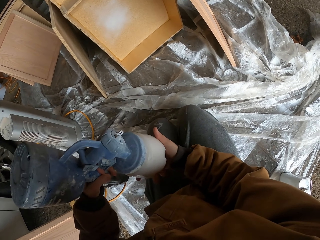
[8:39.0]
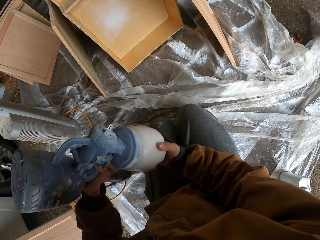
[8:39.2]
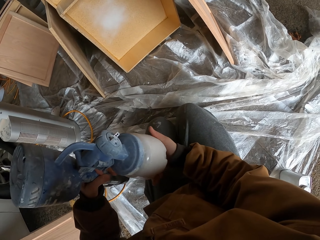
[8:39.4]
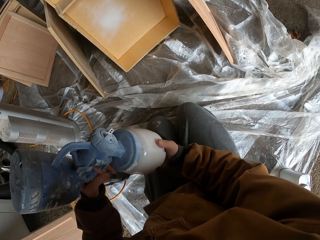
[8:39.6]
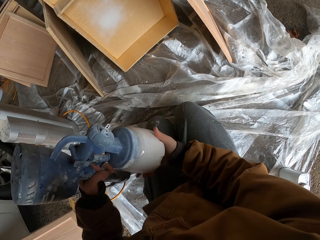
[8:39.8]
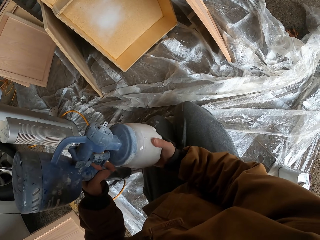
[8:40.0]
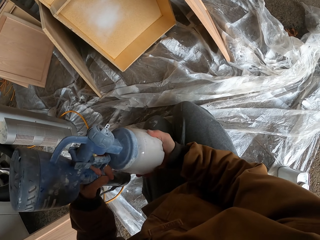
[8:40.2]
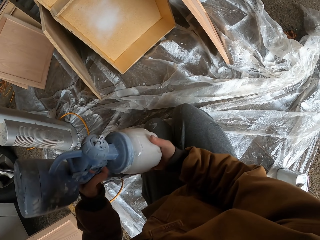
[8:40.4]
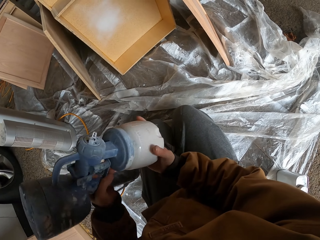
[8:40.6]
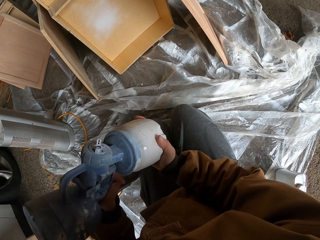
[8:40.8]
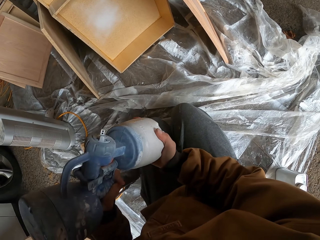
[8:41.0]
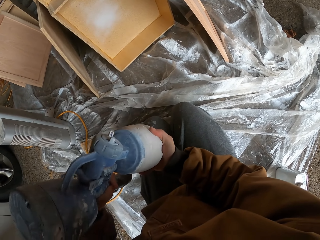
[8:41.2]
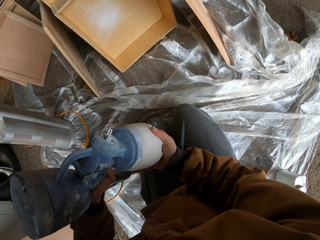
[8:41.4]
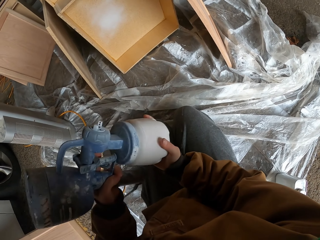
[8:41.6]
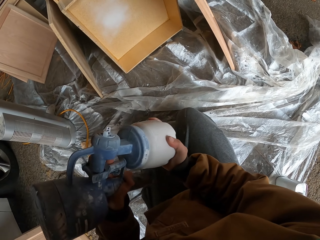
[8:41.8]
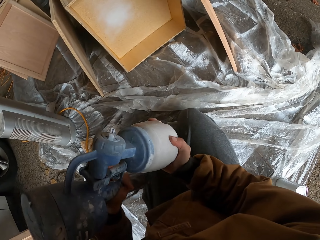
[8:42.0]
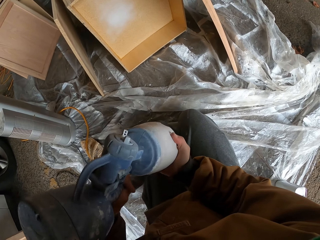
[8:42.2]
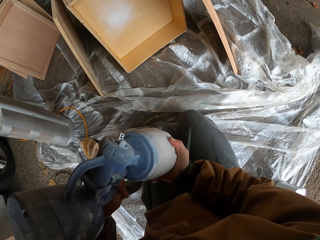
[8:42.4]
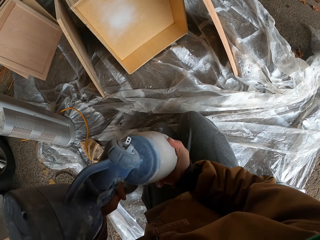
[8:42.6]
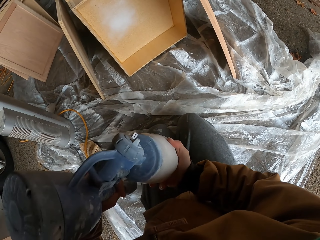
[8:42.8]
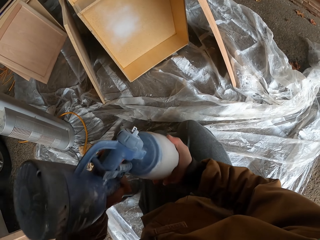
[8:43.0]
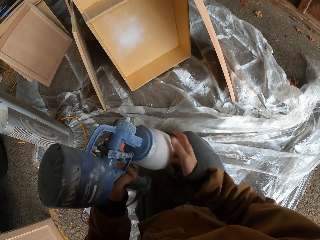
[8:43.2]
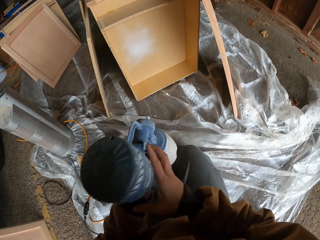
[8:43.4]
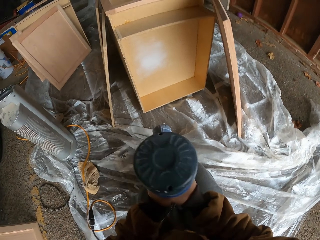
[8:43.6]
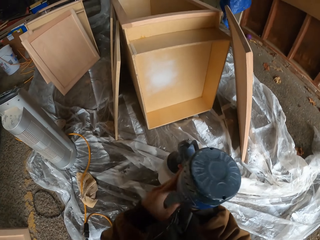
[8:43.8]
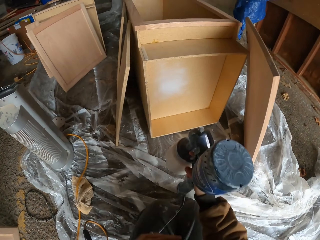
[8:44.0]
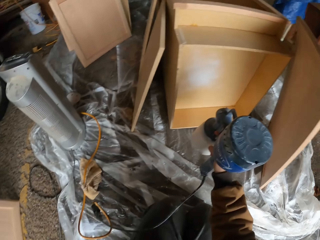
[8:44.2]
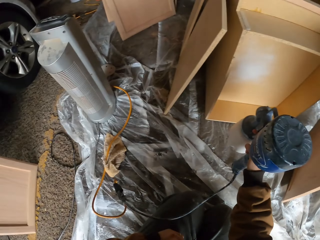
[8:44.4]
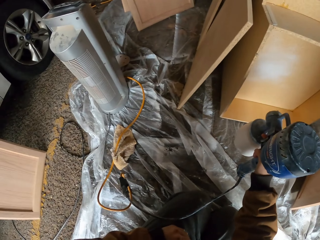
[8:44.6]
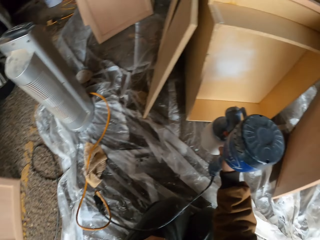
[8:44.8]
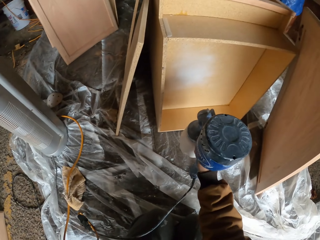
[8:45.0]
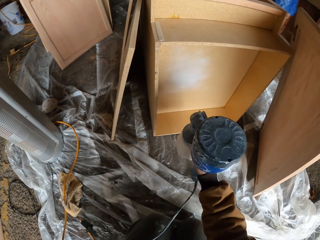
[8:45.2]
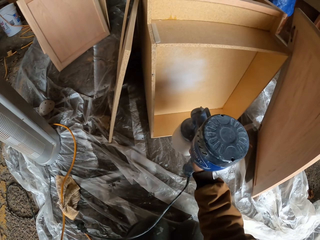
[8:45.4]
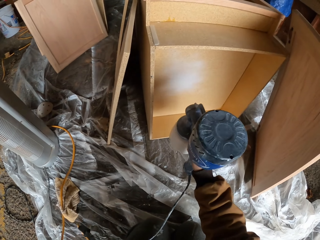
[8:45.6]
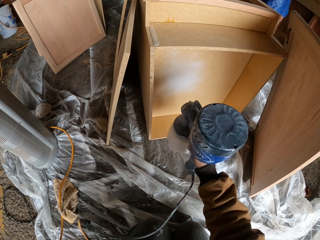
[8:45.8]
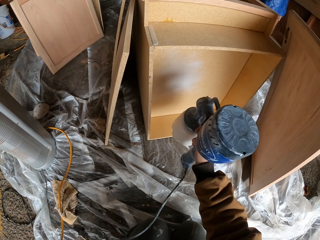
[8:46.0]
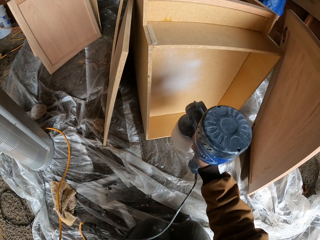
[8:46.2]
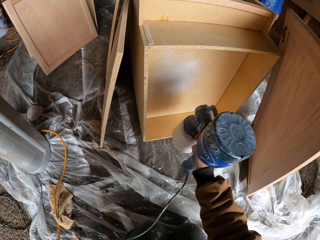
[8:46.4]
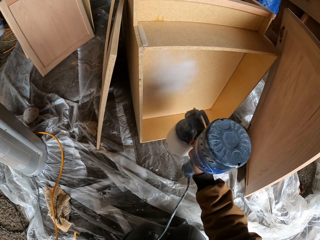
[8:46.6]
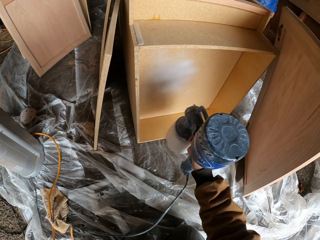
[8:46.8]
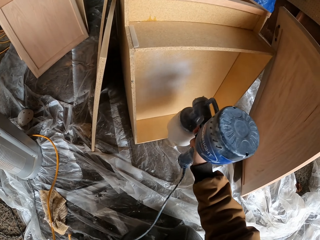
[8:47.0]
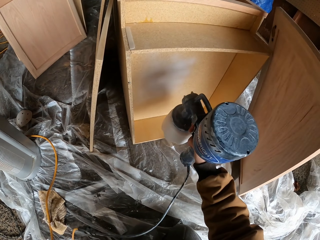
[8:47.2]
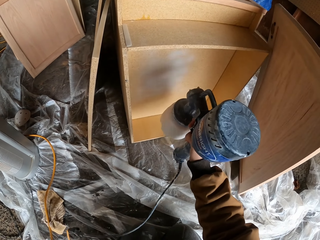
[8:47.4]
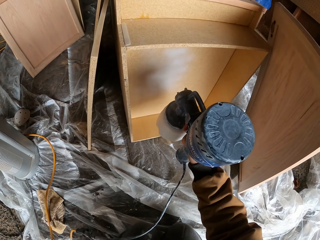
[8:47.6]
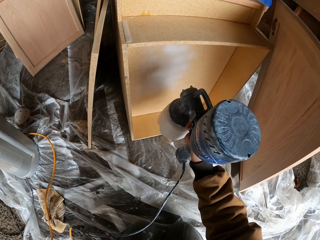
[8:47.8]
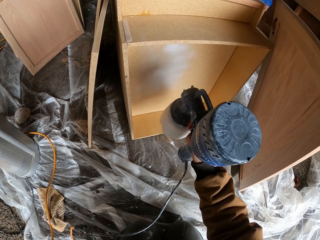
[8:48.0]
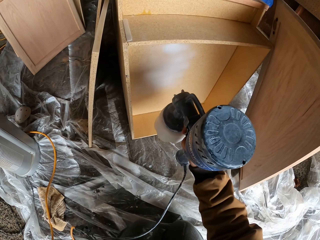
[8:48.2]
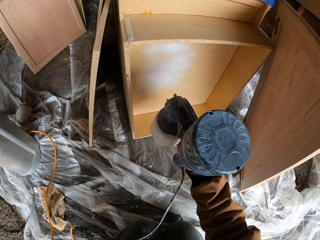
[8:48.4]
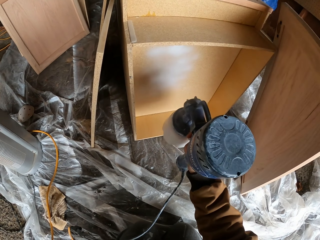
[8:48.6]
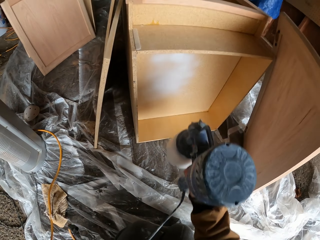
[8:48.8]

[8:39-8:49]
The camera wearer sprays the board.

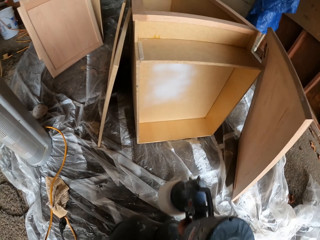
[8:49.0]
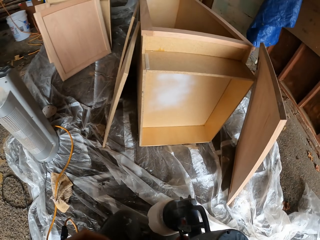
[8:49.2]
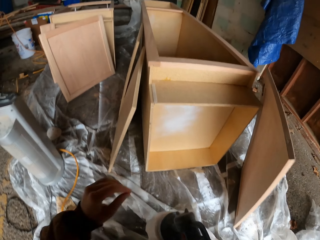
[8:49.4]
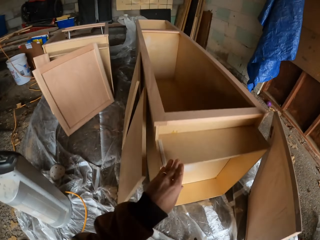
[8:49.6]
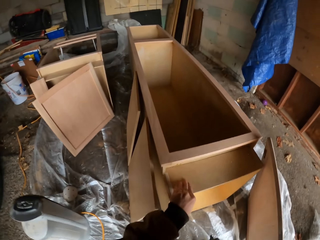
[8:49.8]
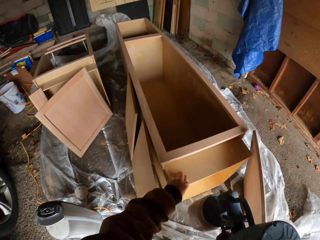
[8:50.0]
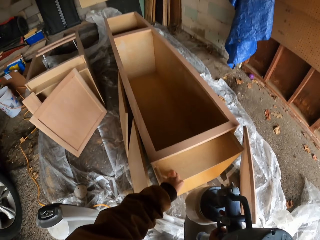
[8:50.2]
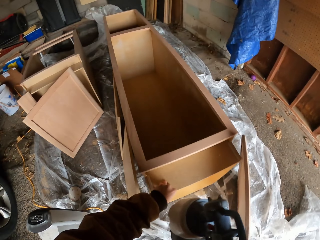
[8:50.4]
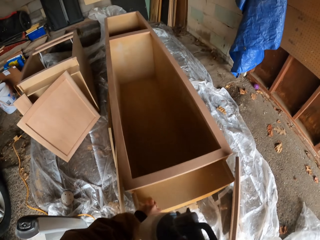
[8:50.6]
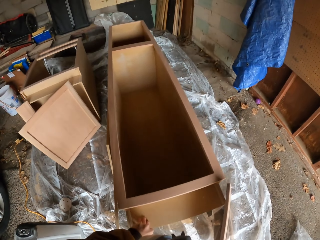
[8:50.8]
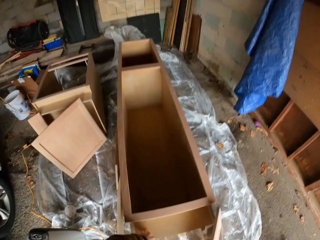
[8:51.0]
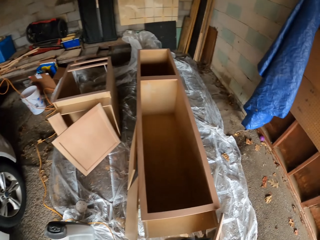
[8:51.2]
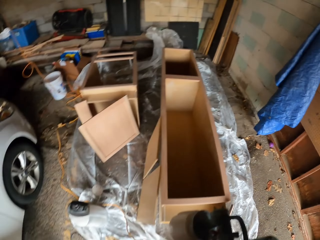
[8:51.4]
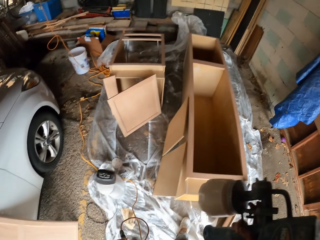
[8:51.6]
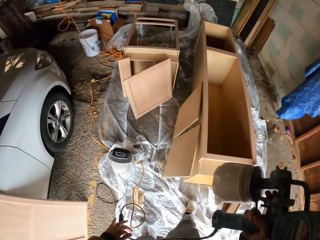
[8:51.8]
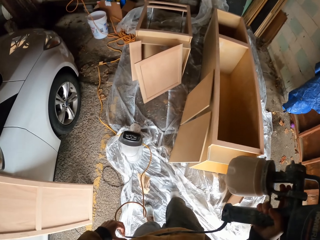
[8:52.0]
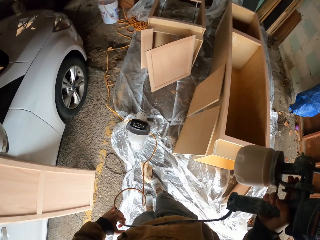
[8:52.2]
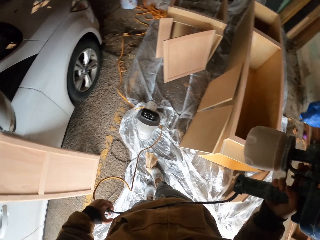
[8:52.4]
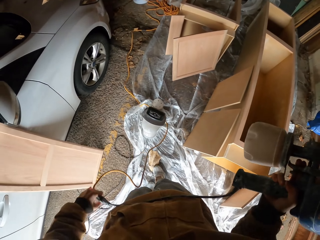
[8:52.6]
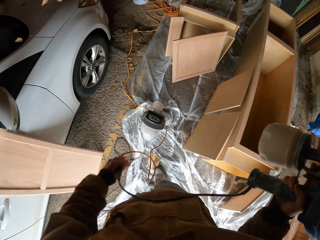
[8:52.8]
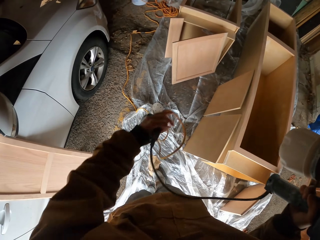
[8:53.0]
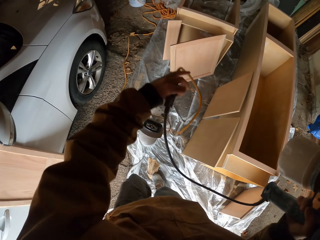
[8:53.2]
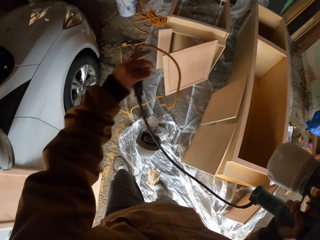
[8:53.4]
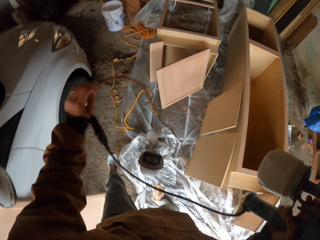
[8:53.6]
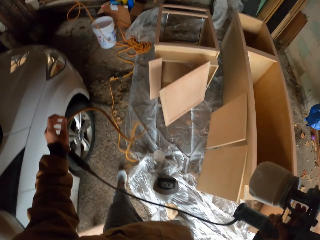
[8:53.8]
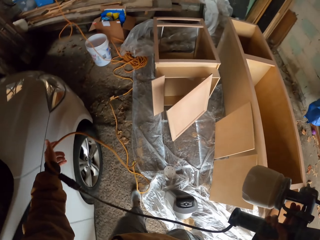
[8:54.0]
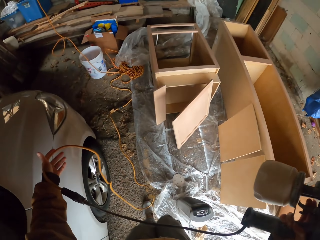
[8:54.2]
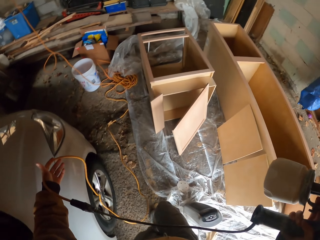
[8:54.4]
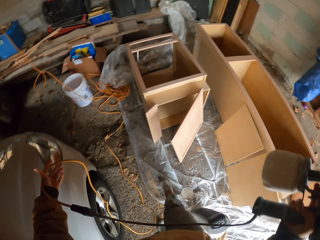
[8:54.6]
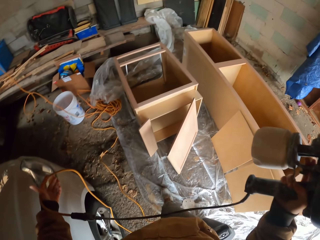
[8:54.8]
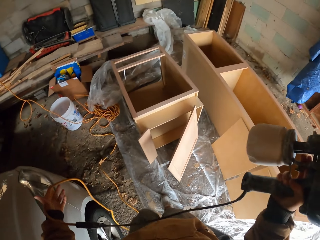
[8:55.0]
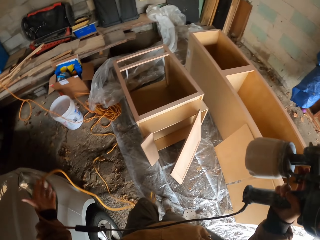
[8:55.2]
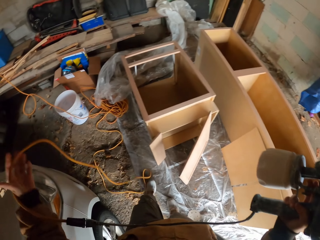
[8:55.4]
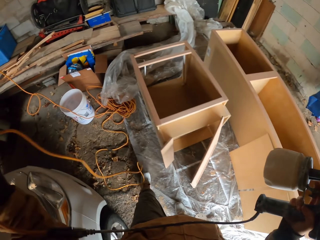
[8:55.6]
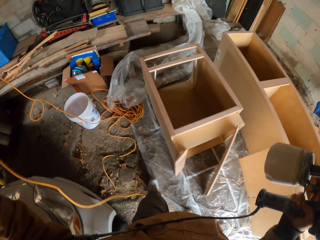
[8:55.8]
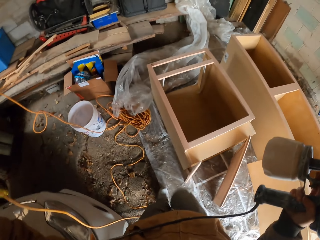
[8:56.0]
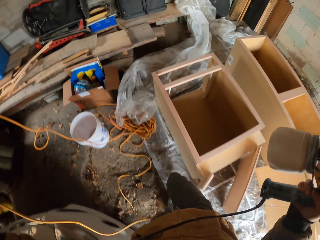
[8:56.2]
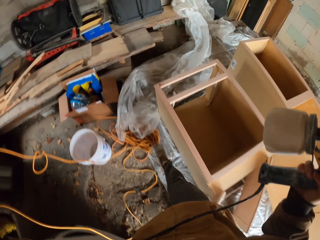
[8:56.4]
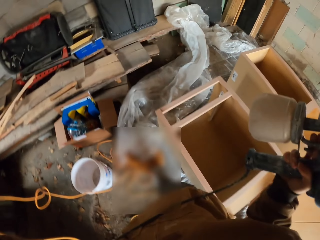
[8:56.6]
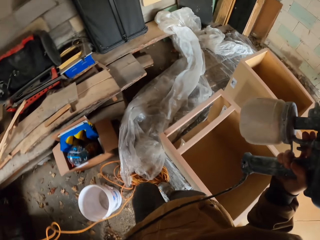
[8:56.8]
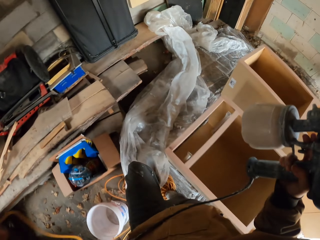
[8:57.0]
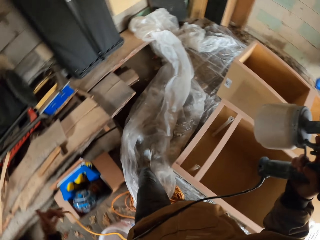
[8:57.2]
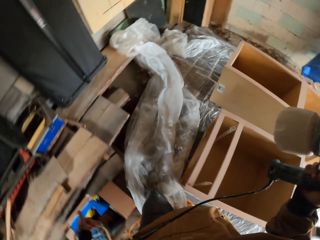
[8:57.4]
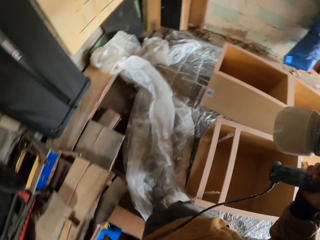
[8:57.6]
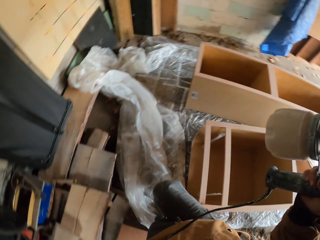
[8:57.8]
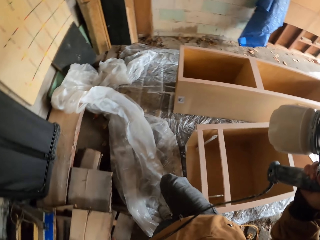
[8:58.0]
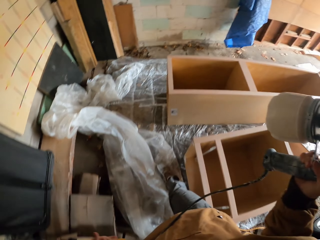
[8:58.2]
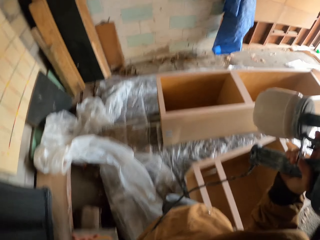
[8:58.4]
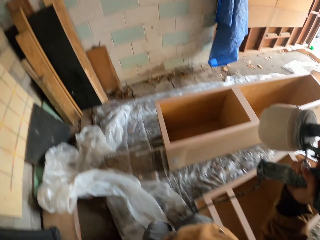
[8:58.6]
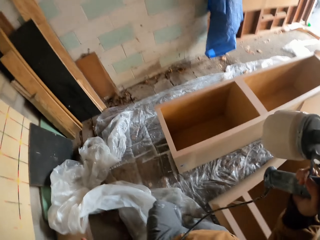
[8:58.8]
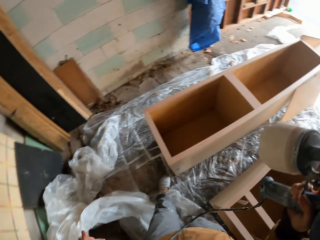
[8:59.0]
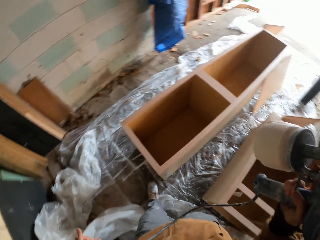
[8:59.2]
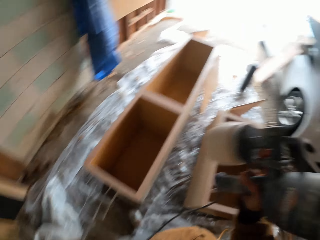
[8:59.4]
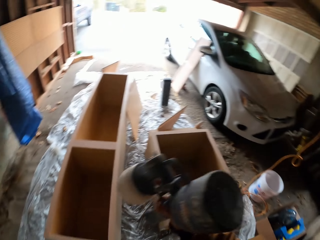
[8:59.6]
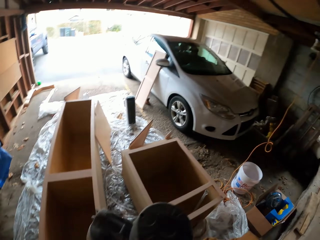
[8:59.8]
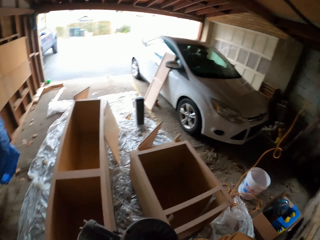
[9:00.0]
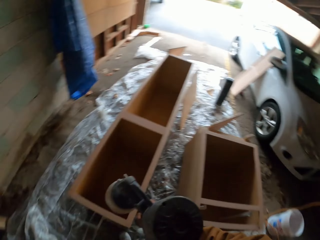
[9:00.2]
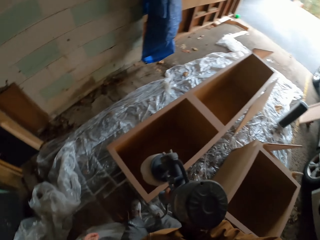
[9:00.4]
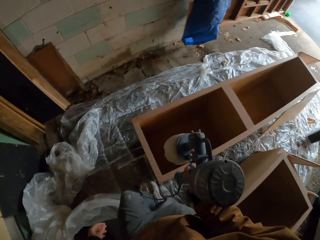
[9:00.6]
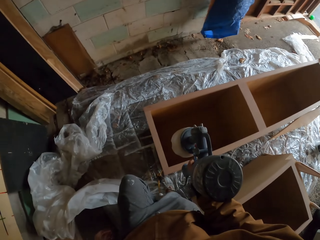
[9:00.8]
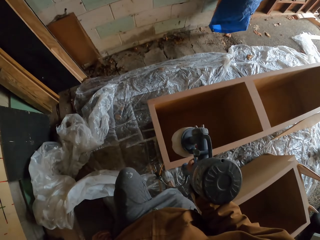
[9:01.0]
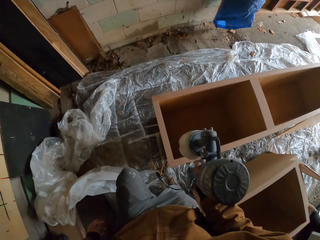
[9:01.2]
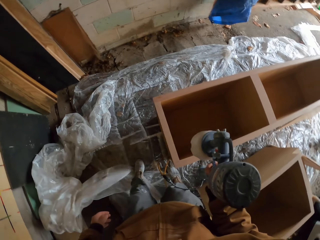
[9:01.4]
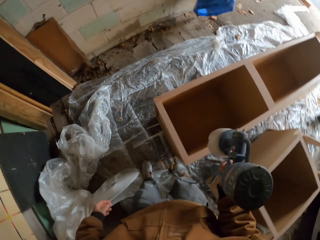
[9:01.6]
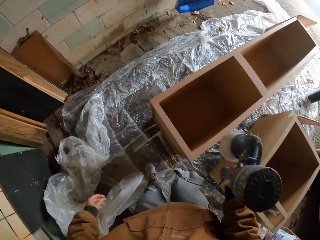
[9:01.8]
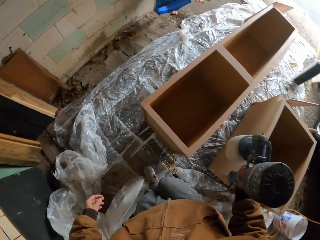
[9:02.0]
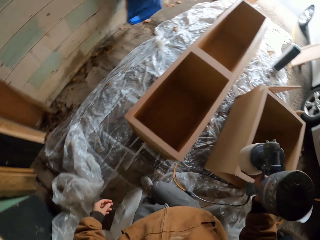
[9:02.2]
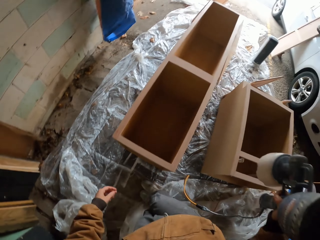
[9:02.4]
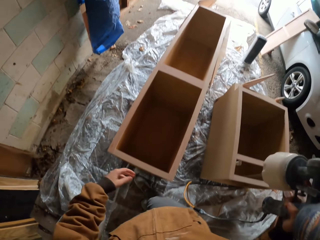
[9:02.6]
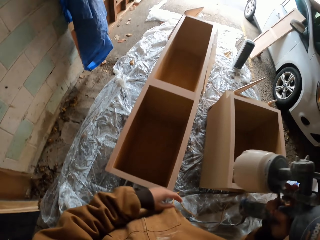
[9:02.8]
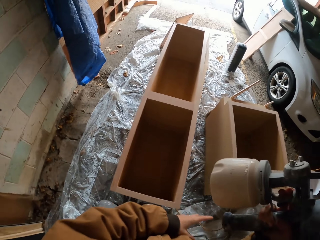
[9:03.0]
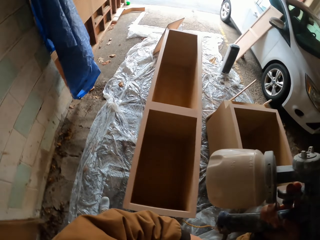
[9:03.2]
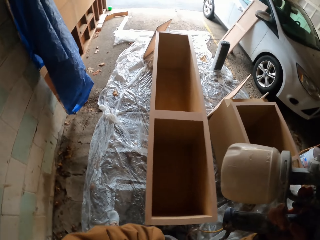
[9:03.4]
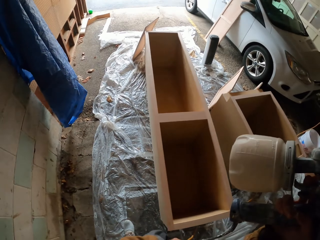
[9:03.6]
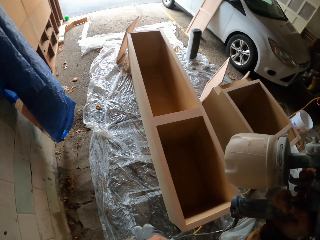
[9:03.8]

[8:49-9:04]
The camera wearer stands up. They walk around. They look around.
